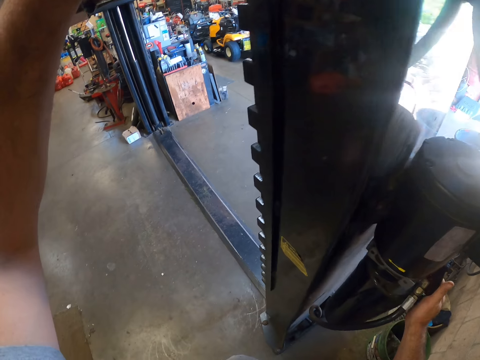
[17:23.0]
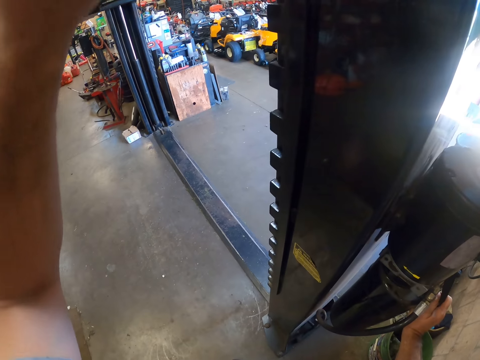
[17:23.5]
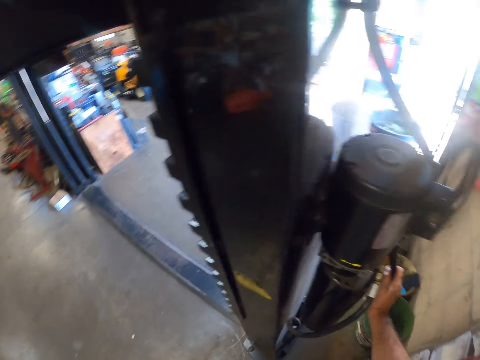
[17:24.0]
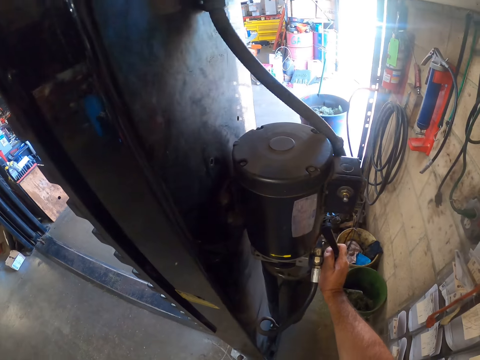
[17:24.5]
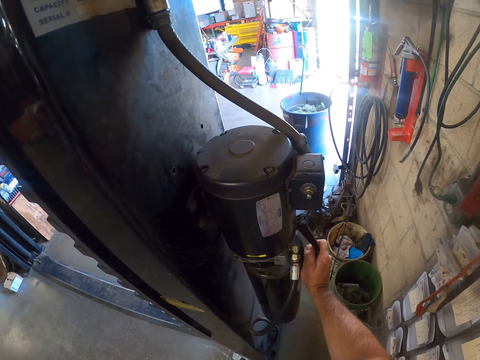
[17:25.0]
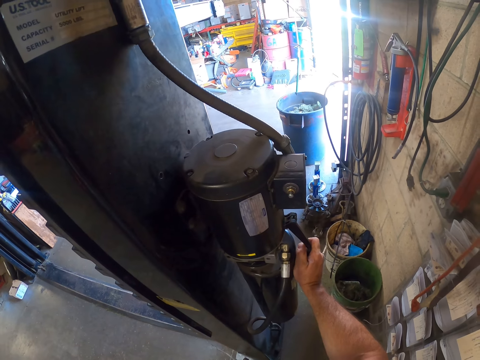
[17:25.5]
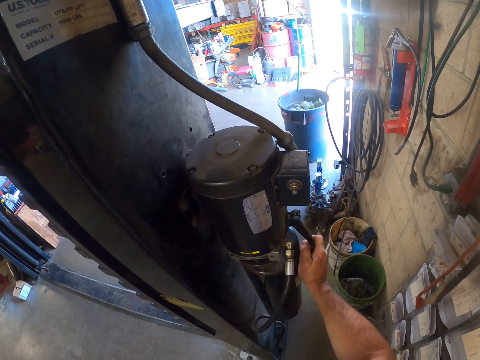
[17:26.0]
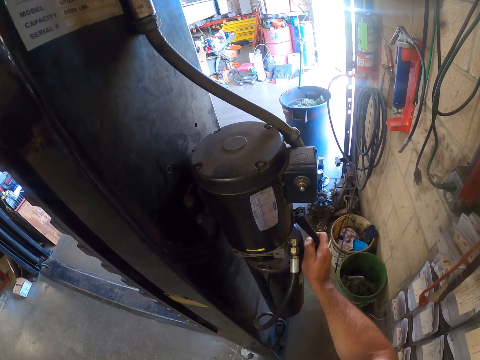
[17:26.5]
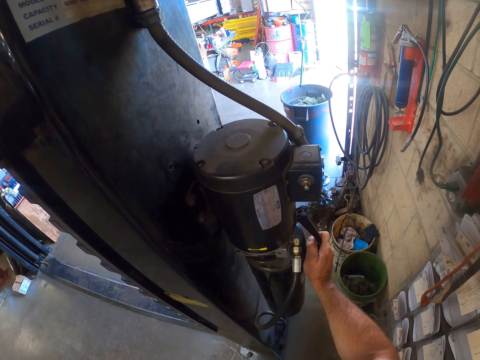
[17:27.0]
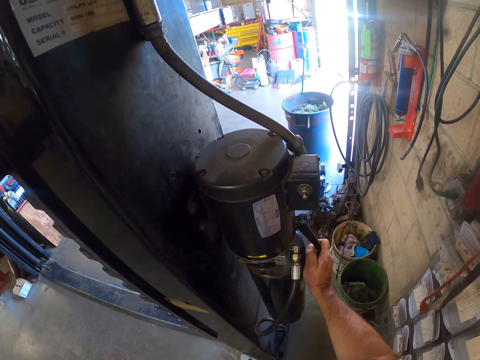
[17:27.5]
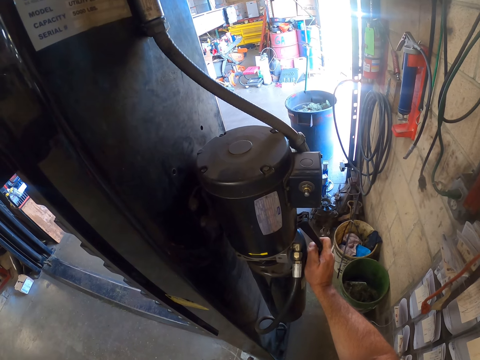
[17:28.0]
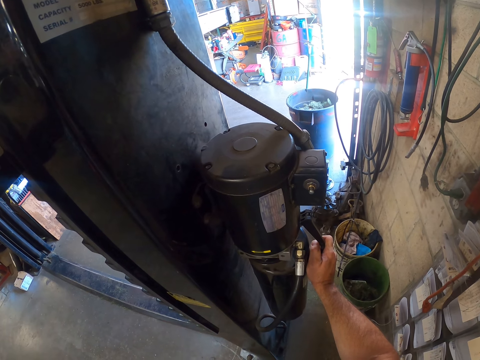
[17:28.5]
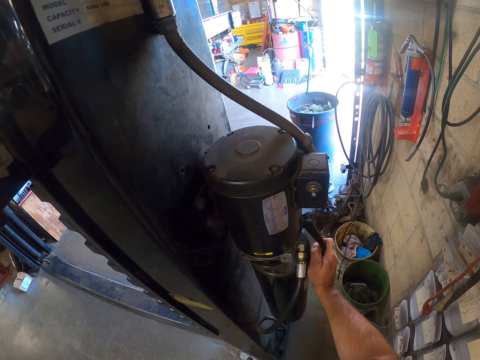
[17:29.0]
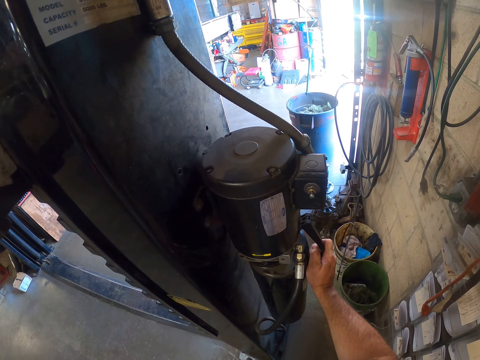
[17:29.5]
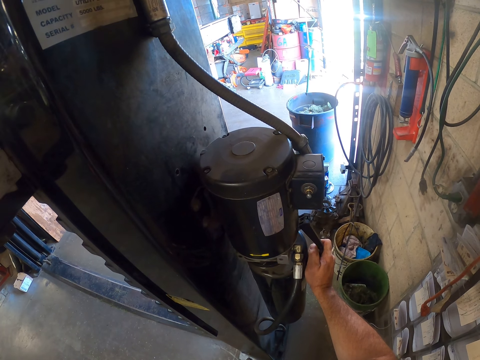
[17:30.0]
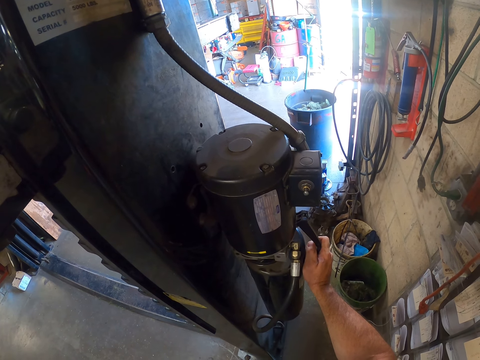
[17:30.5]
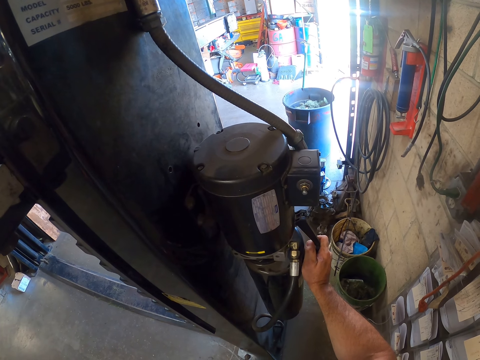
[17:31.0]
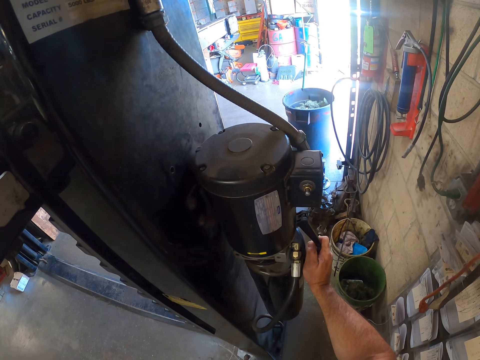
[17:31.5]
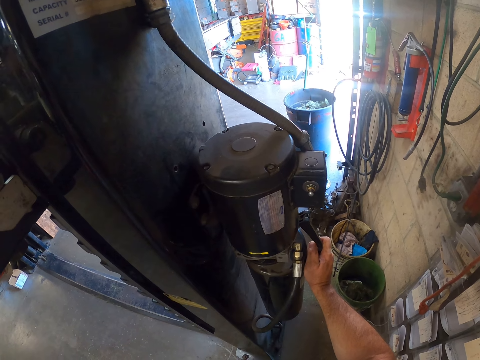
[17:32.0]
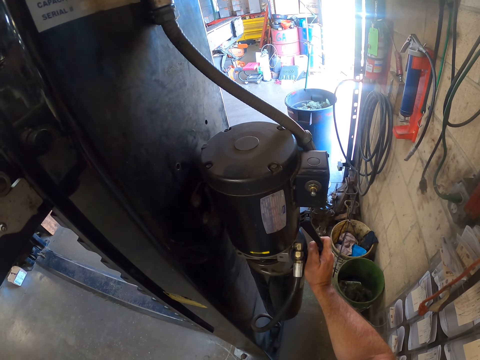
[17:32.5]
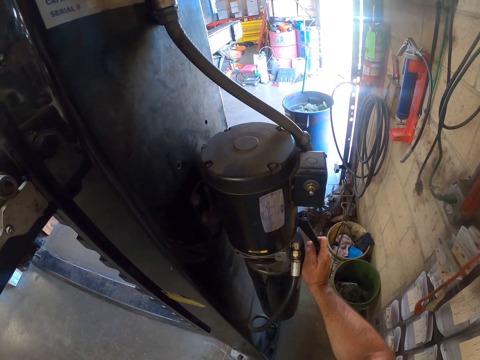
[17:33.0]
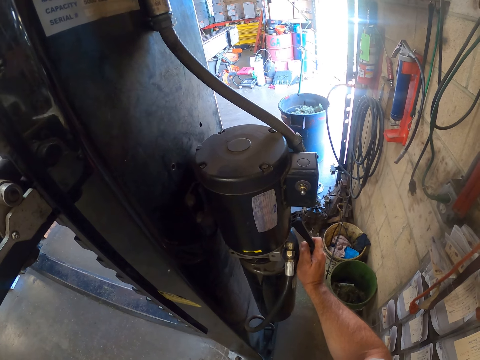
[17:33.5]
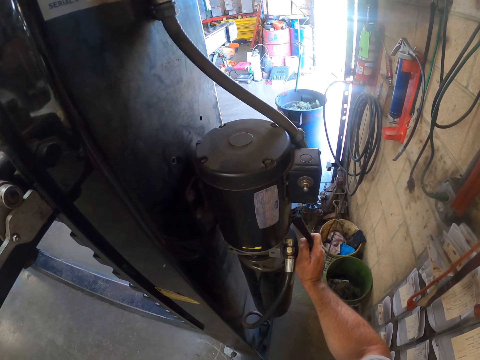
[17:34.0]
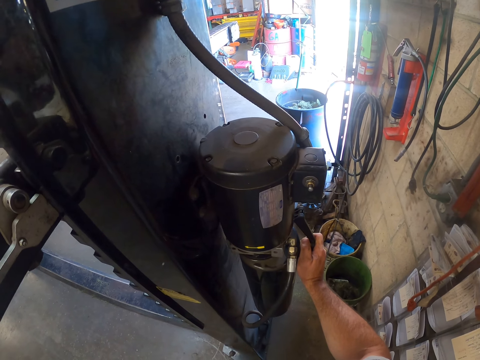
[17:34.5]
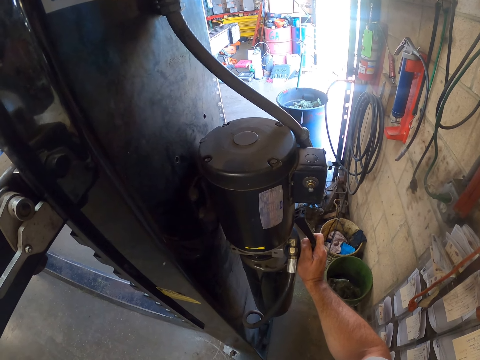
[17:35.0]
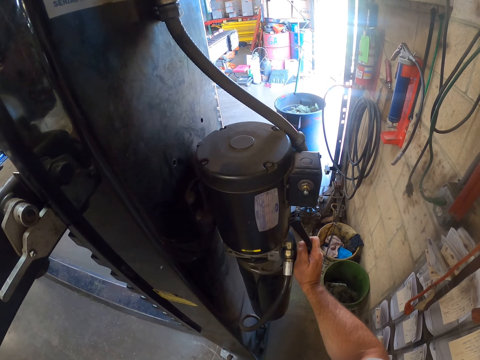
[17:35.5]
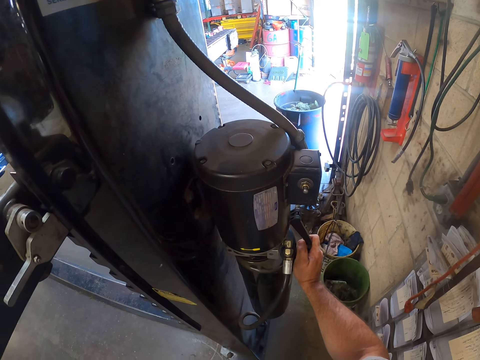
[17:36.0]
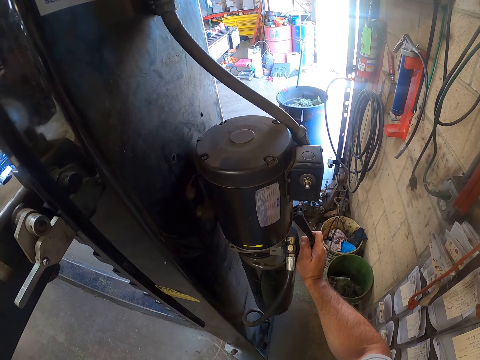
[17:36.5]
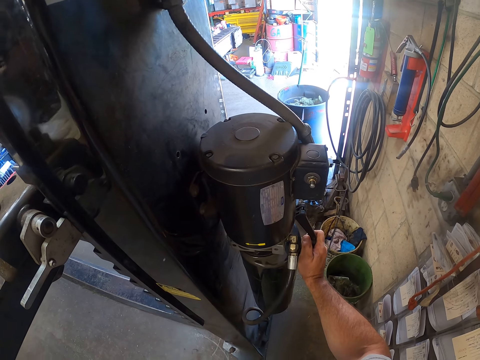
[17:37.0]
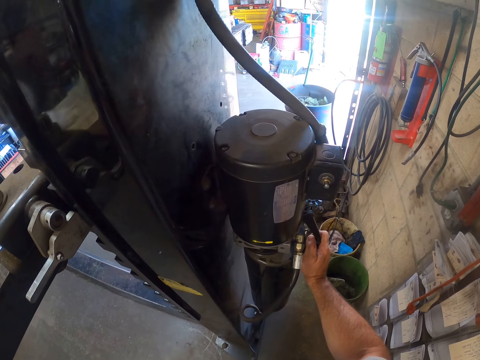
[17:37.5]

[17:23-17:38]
The camera wearer holds a container on the pillar with his right hand. He touches something. He touches something with his left hand. He lowers something. He lowers the lift stand.

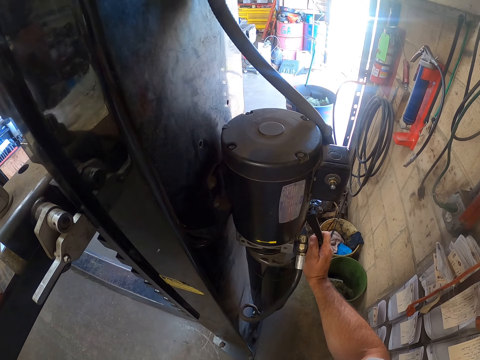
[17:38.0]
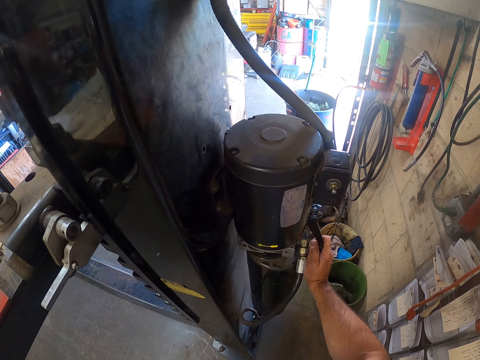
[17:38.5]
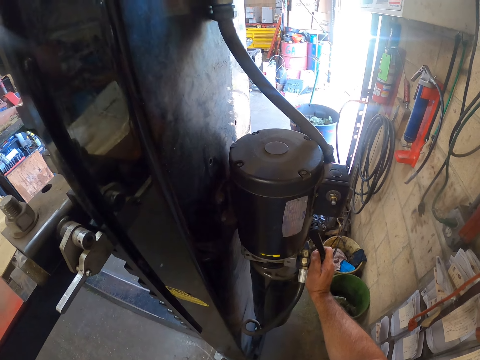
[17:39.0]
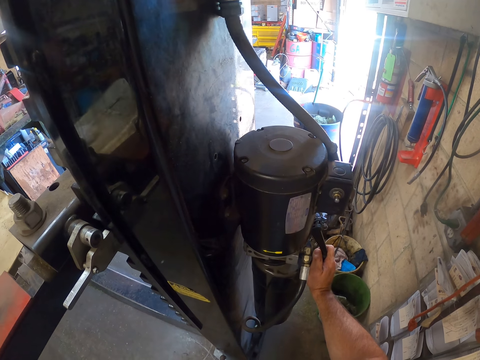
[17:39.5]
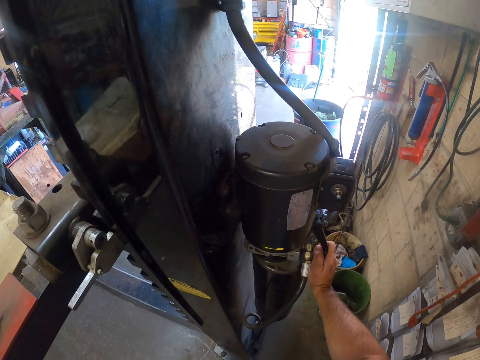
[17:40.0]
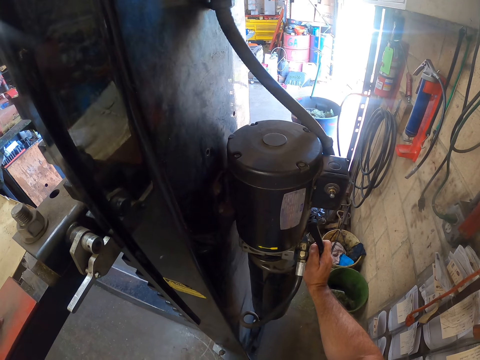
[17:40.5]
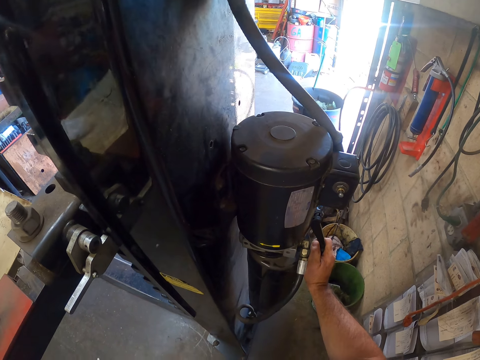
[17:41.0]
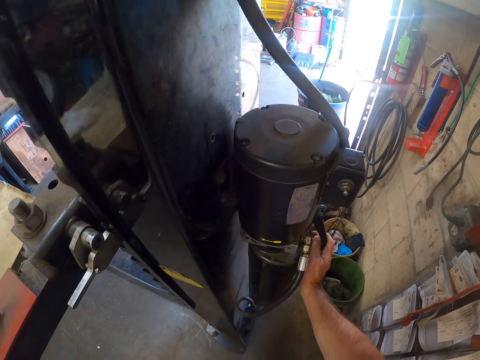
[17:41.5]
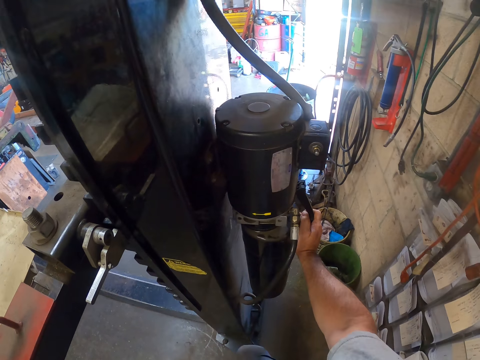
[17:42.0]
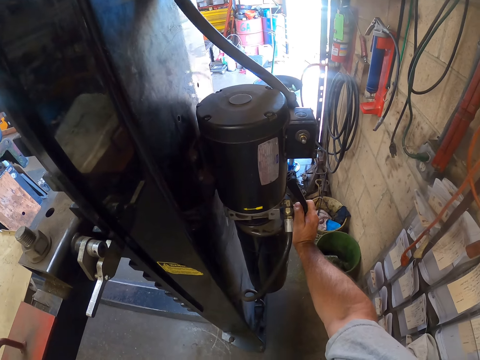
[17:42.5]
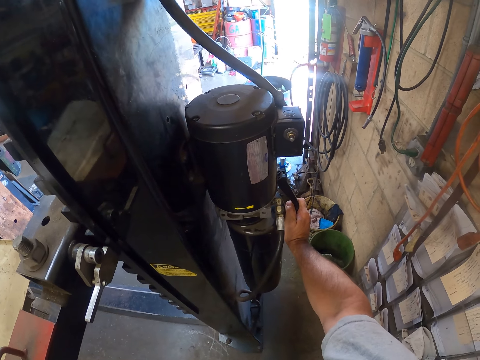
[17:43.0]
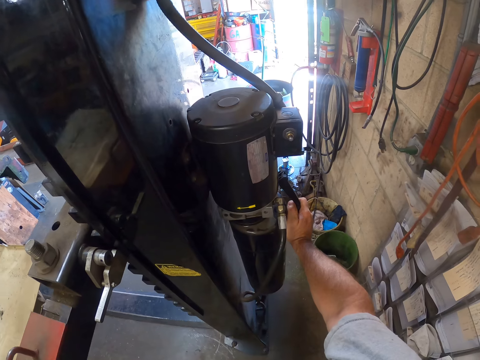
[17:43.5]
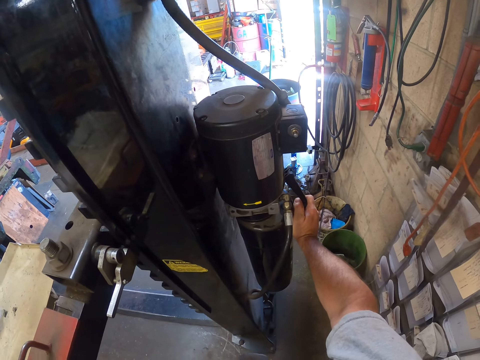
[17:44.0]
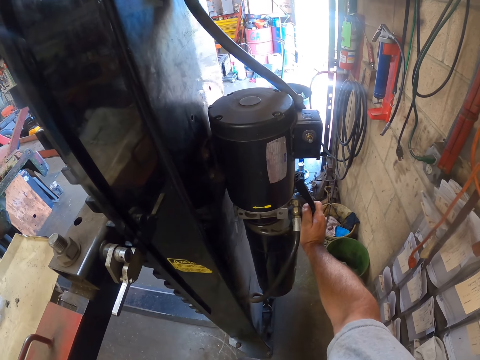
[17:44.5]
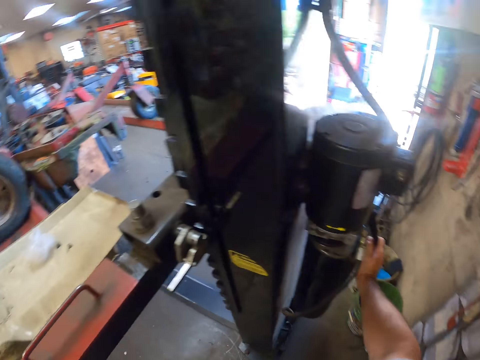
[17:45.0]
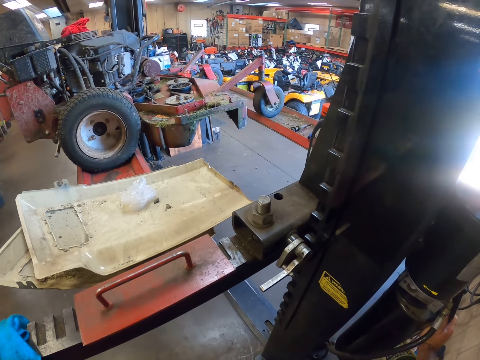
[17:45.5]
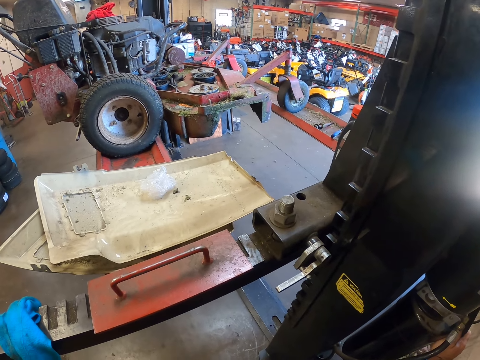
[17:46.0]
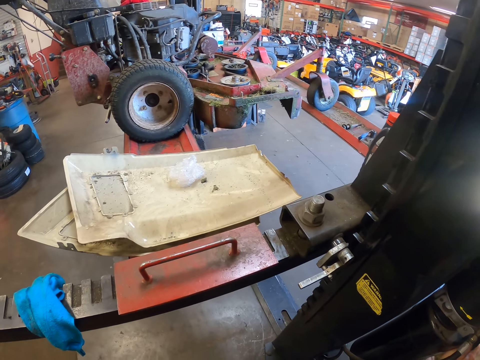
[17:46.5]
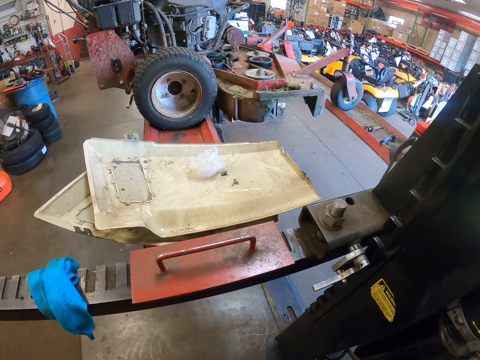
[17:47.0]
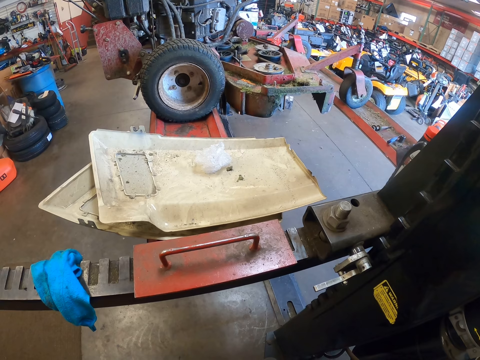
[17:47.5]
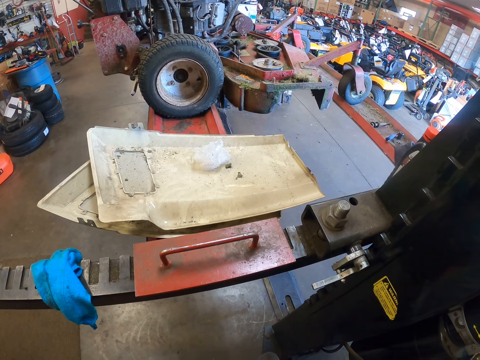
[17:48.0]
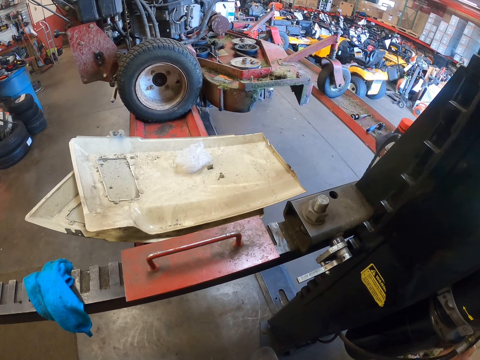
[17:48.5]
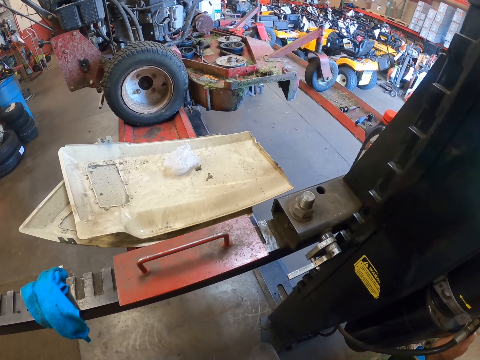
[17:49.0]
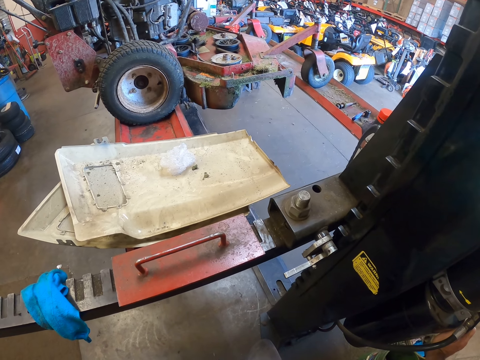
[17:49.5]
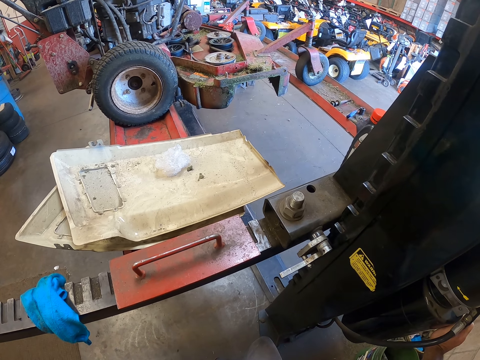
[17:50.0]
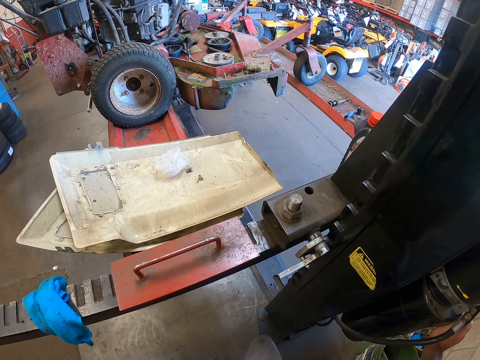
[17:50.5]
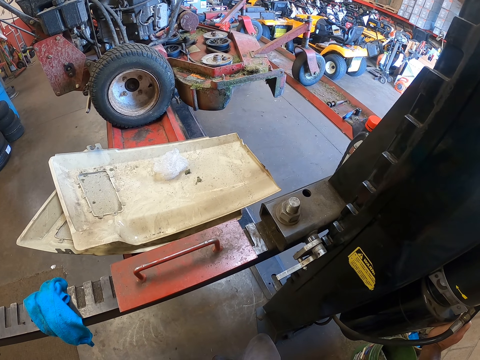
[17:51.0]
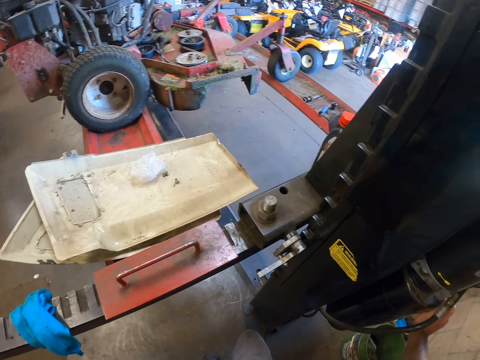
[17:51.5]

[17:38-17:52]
The camera wearer turns left.
